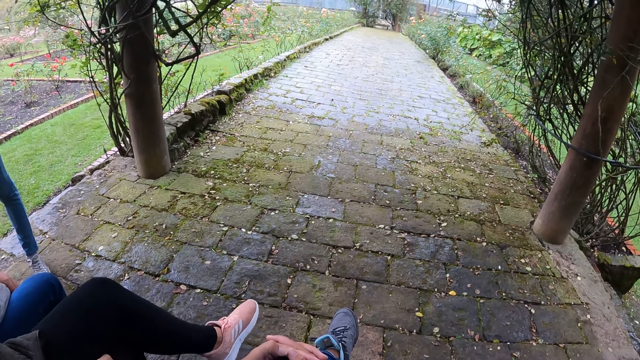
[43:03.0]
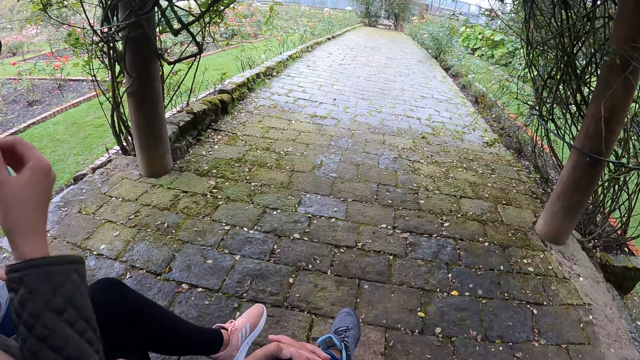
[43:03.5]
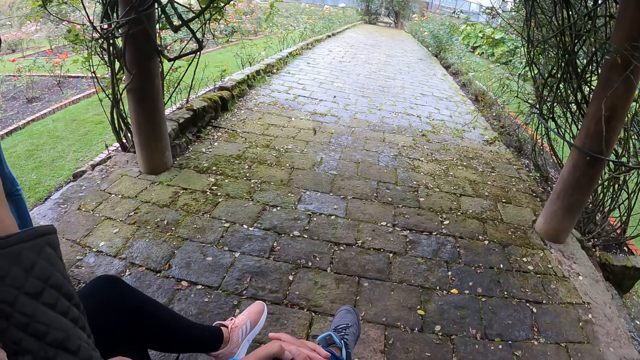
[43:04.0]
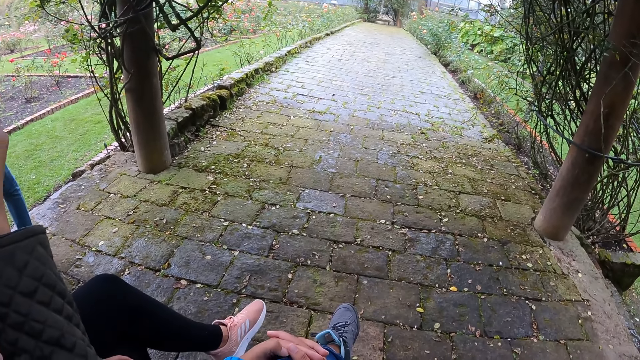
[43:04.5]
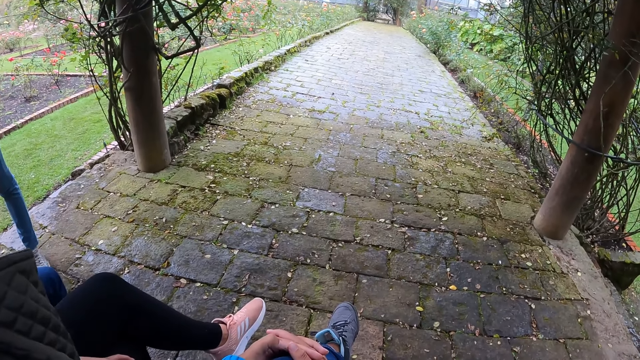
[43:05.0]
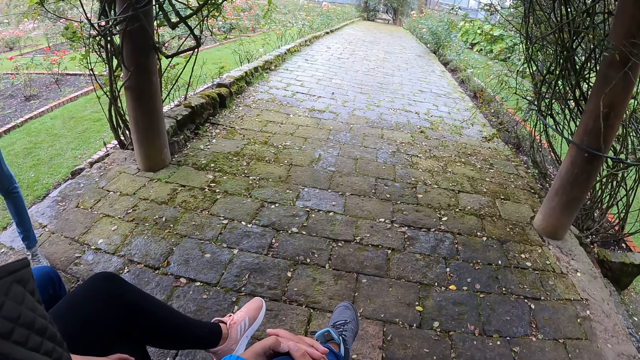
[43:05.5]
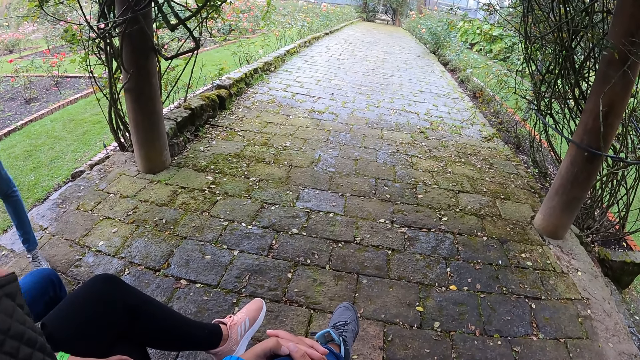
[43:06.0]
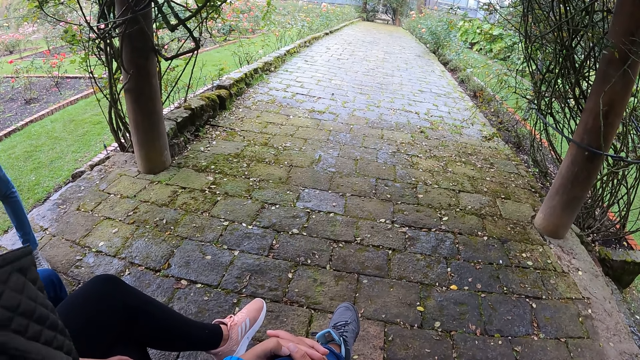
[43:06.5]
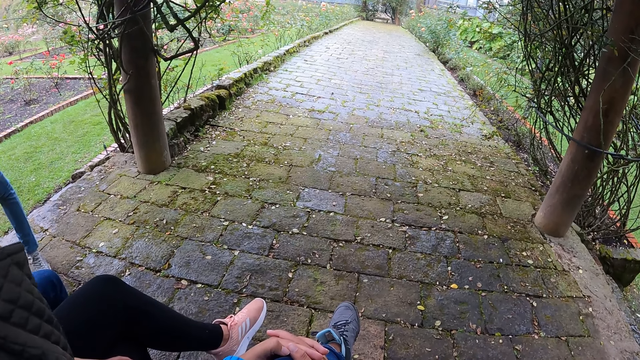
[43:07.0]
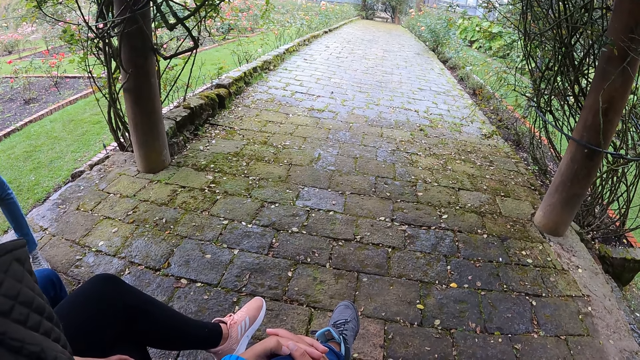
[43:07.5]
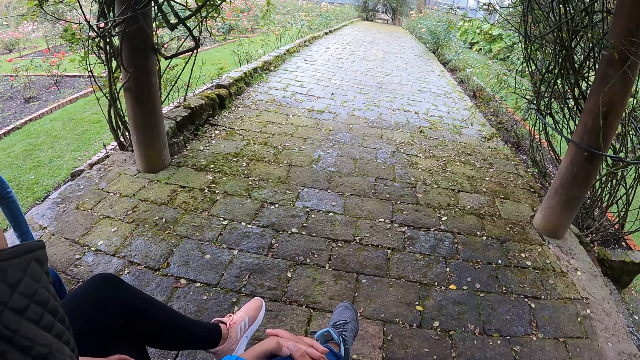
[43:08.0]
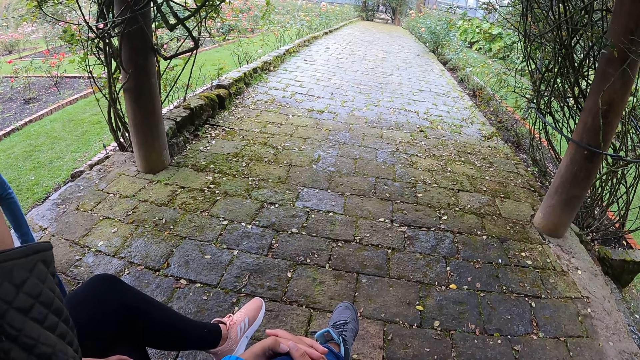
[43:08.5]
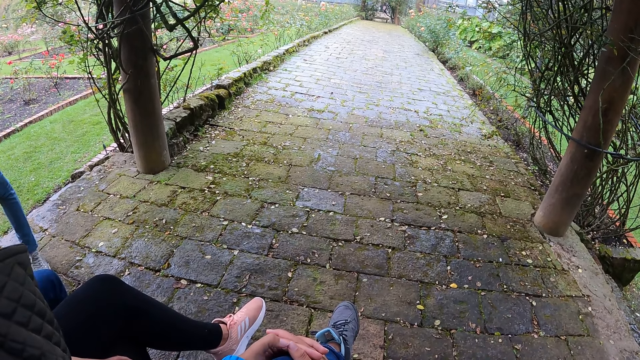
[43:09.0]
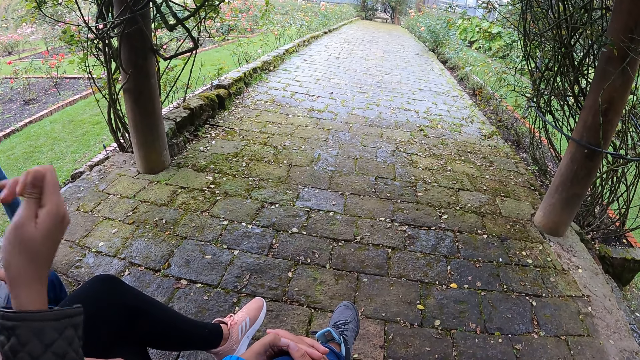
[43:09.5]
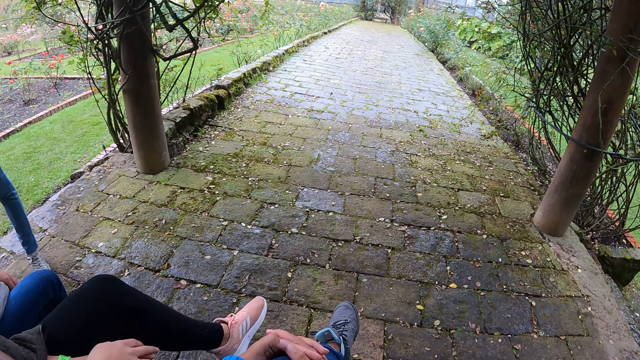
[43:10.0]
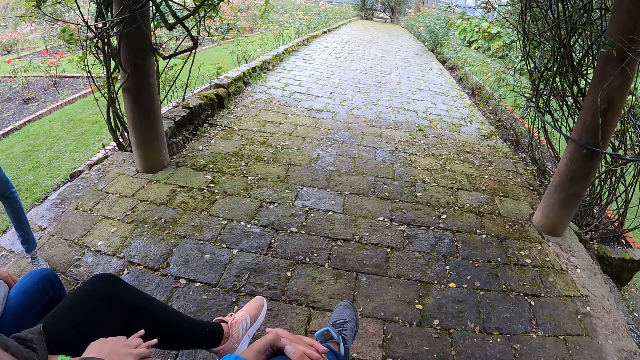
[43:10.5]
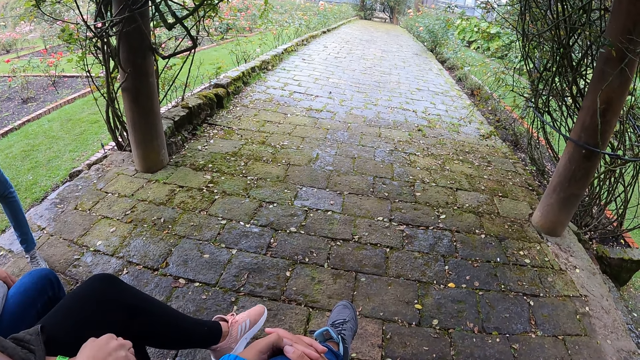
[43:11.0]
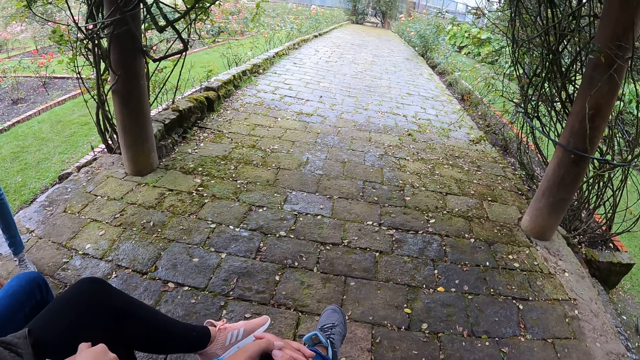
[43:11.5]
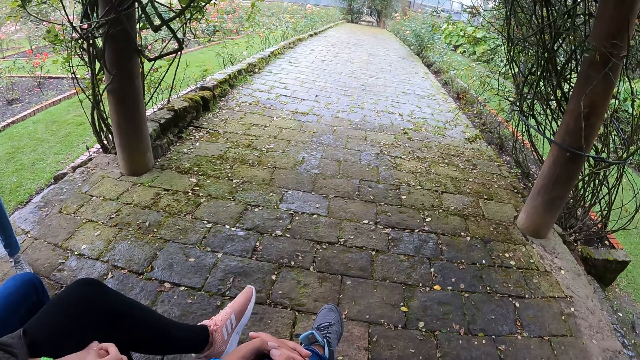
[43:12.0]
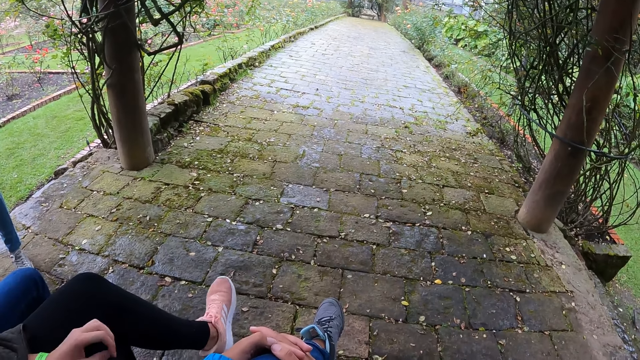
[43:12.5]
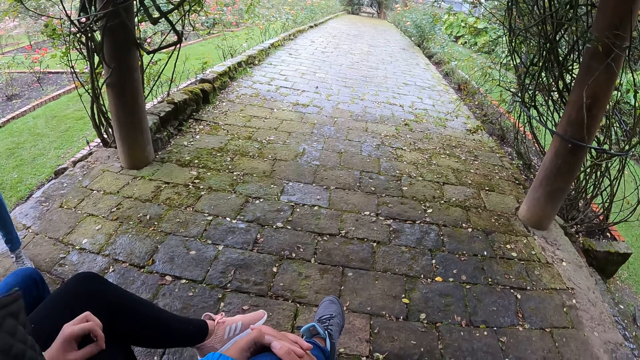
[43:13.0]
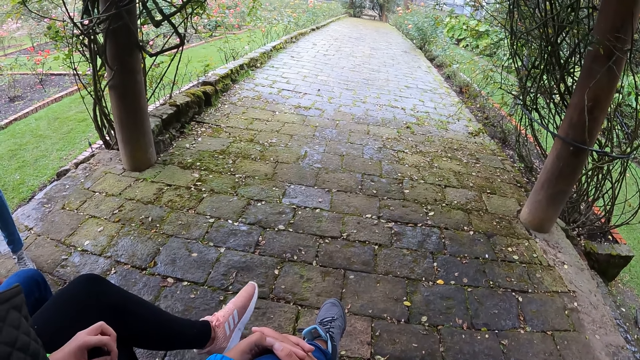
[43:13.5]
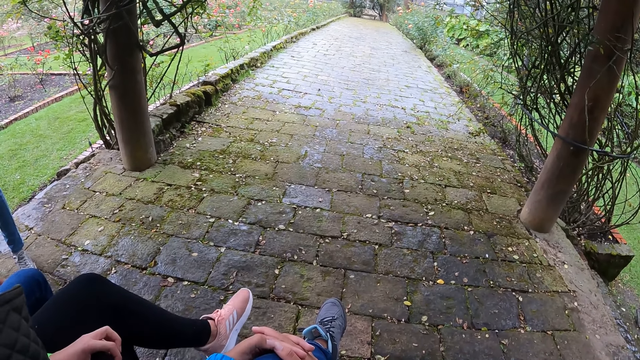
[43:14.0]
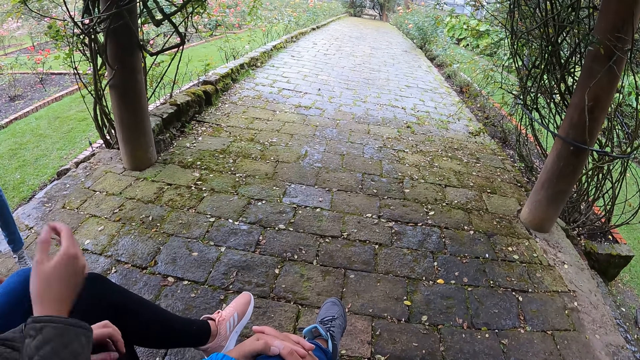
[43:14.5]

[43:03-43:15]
The woman touches her face with her right hand.

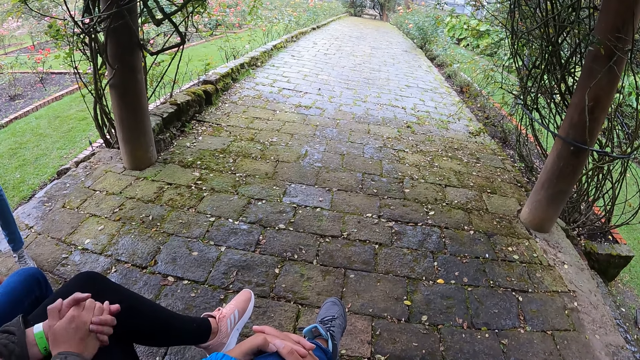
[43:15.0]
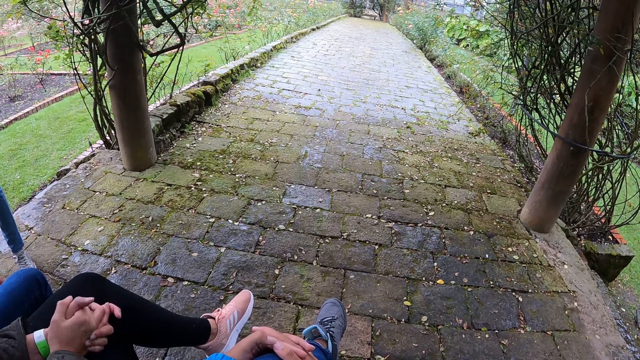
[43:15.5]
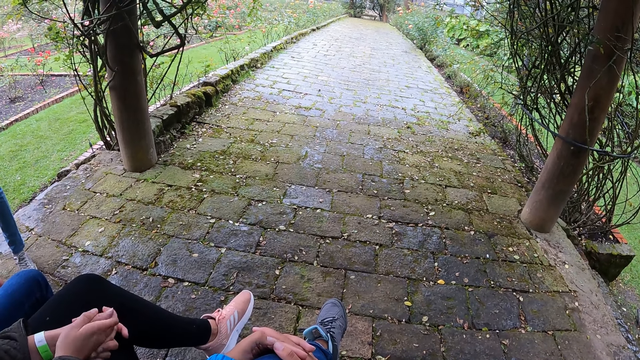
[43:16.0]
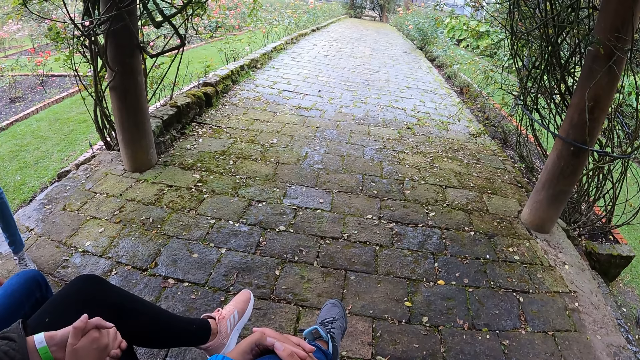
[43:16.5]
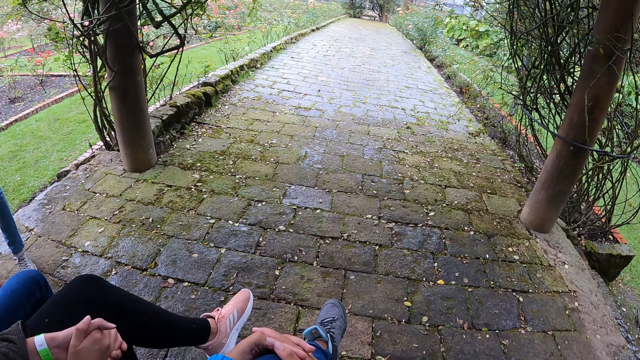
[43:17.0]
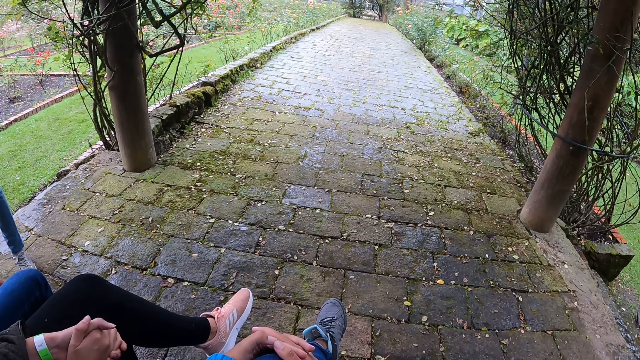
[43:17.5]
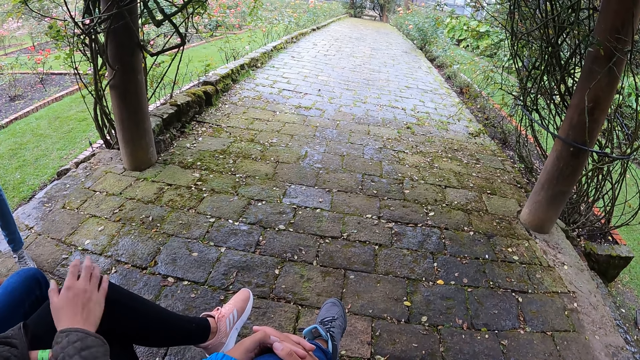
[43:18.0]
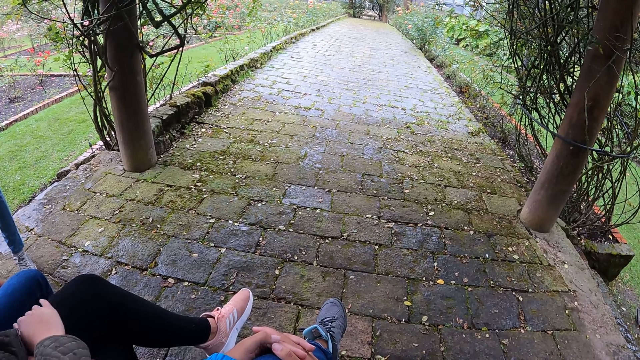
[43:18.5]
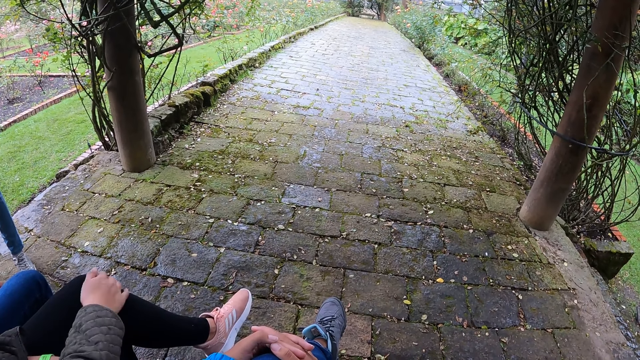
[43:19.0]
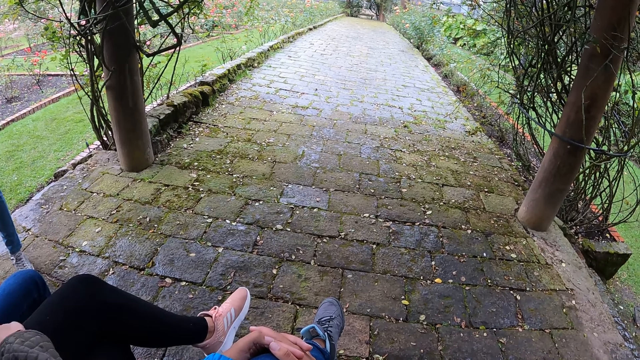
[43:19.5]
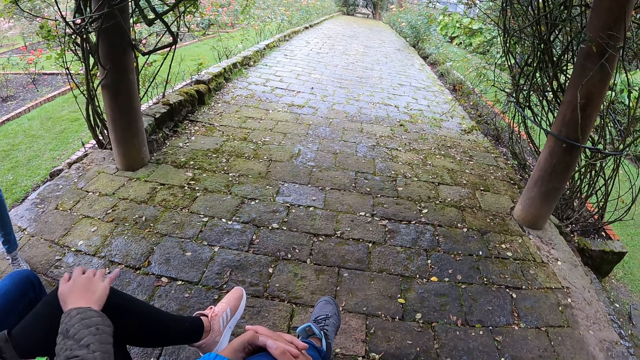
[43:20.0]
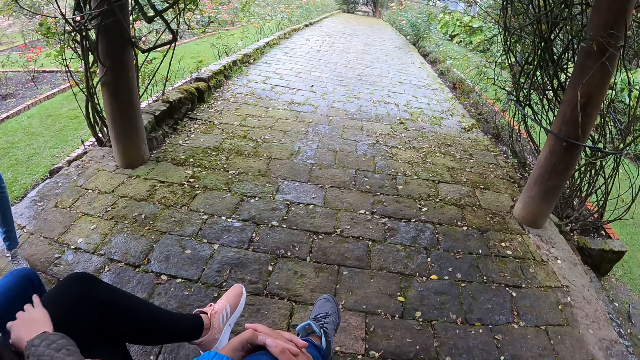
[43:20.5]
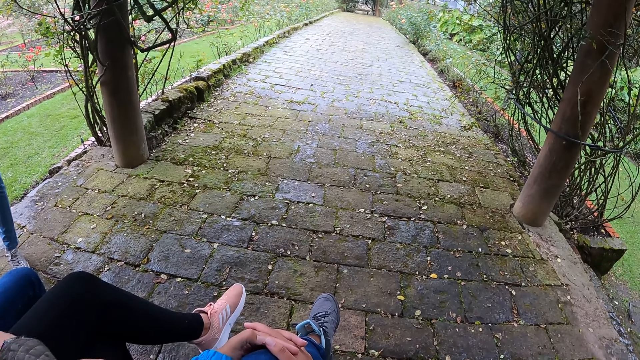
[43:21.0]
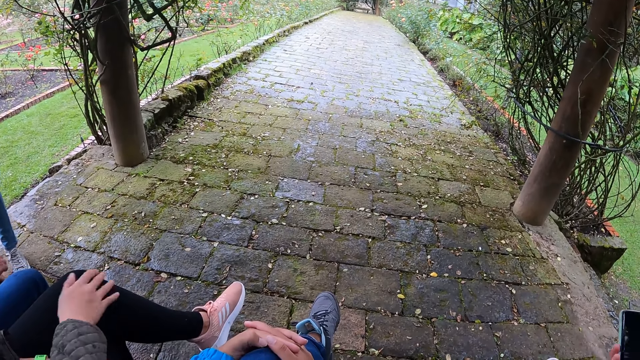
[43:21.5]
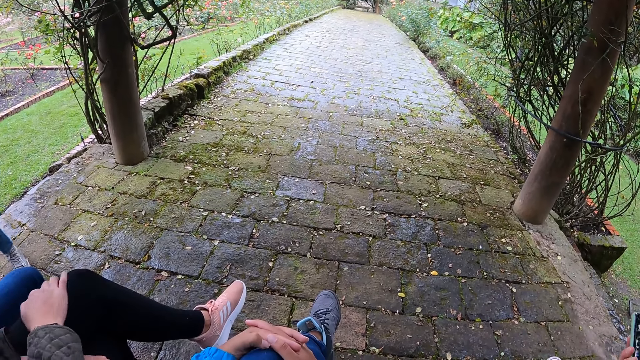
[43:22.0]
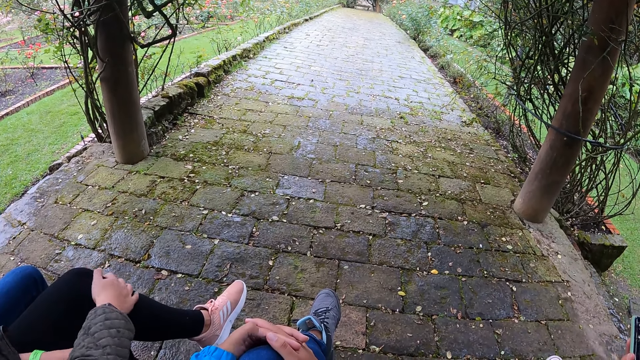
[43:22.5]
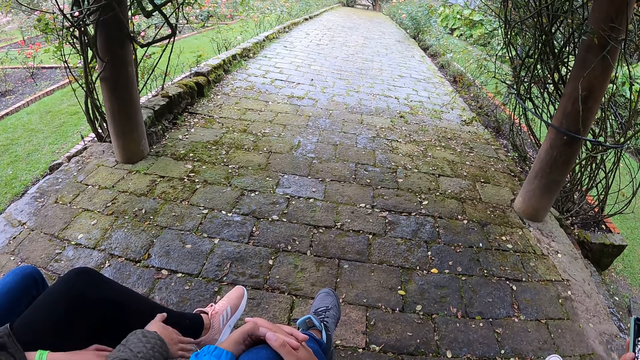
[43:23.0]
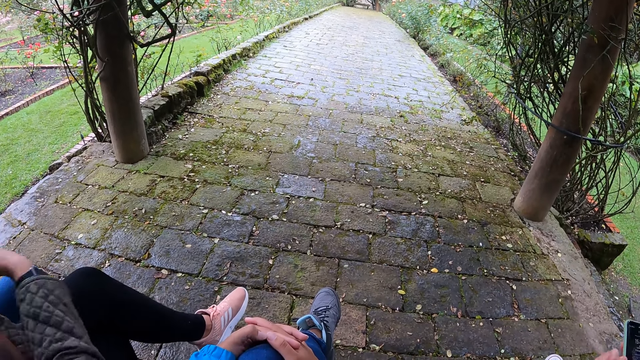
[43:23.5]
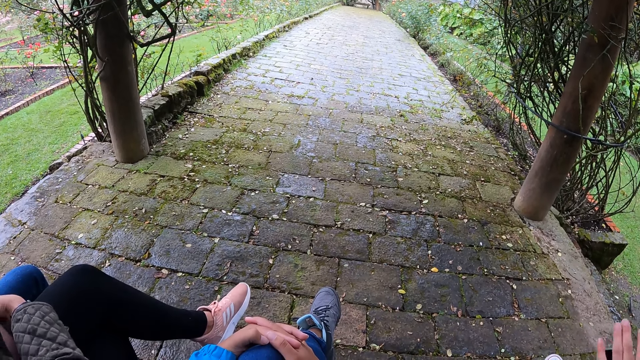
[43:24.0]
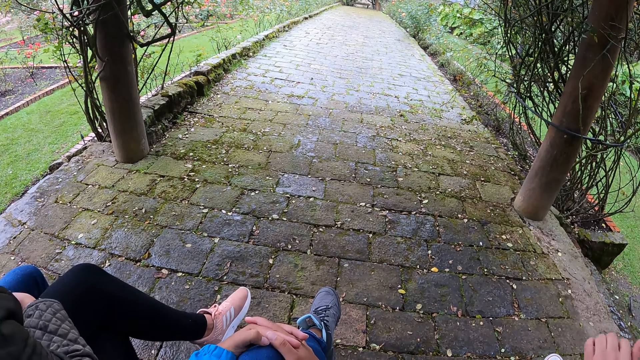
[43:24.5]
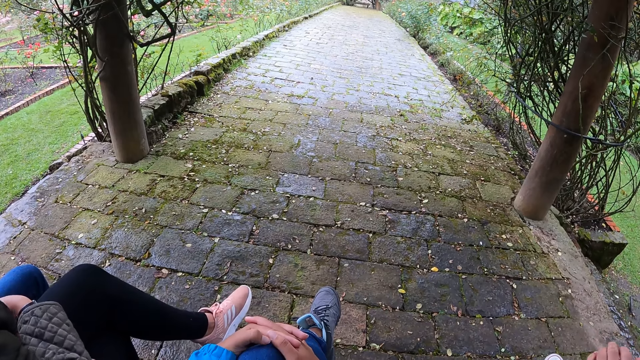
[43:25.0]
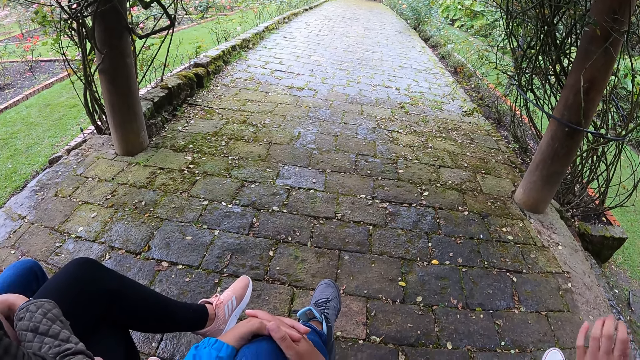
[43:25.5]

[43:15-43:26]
A woman rubs her left lap with her right hand. Another woman holds her phone in her right hand. The other woman touches the phone in her right hand with her left hand and wipes the phone with her left hand.
